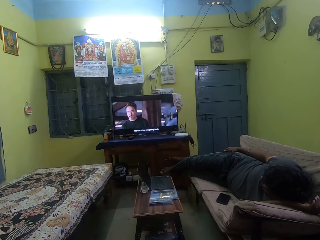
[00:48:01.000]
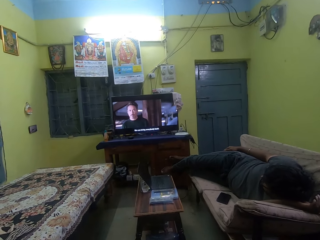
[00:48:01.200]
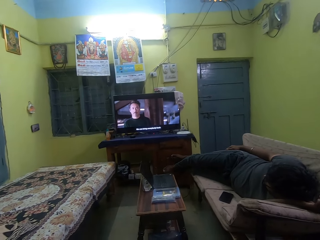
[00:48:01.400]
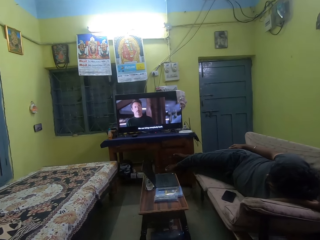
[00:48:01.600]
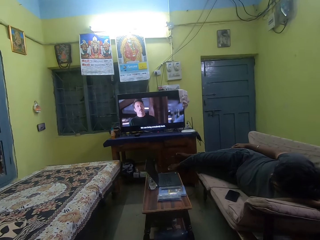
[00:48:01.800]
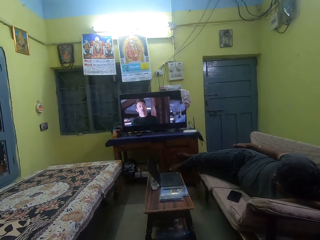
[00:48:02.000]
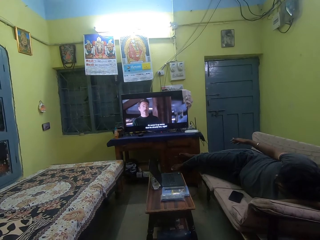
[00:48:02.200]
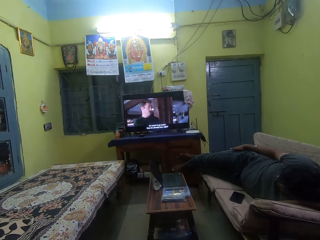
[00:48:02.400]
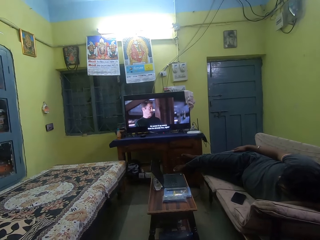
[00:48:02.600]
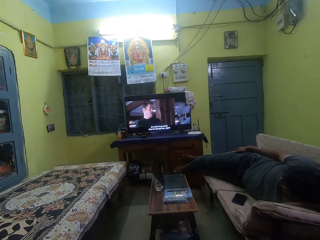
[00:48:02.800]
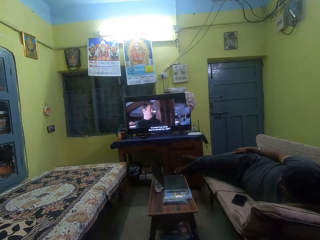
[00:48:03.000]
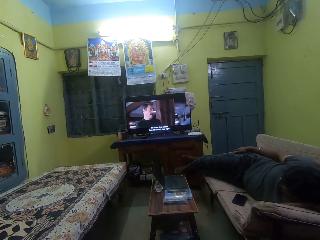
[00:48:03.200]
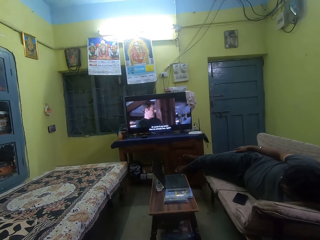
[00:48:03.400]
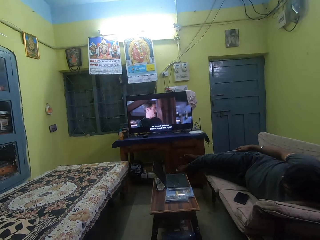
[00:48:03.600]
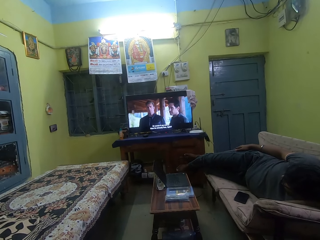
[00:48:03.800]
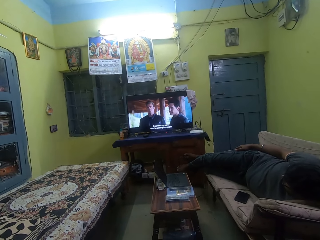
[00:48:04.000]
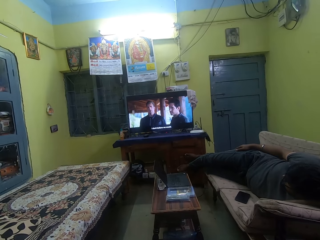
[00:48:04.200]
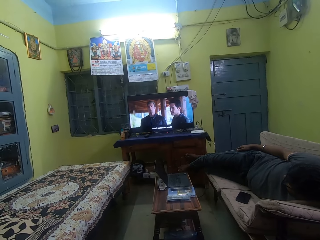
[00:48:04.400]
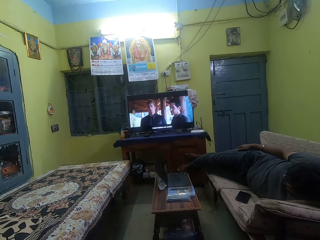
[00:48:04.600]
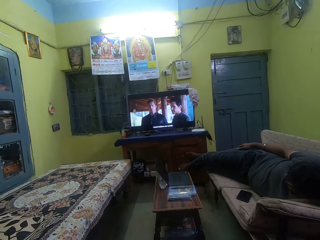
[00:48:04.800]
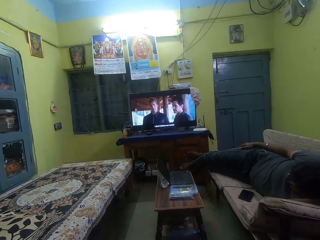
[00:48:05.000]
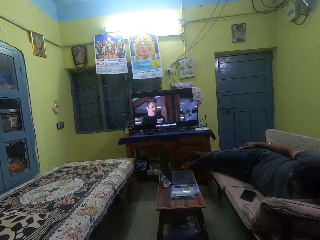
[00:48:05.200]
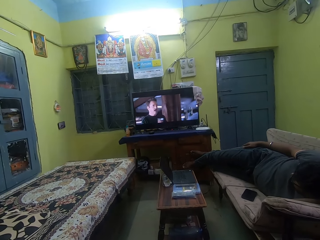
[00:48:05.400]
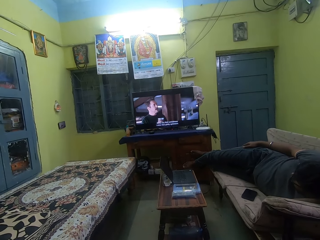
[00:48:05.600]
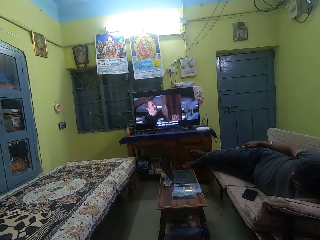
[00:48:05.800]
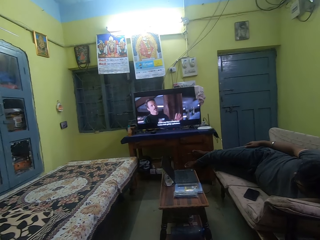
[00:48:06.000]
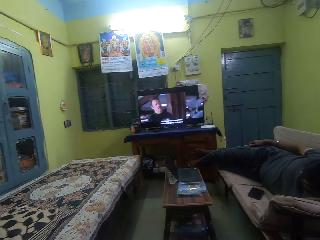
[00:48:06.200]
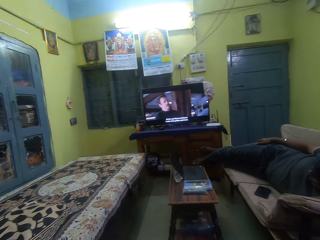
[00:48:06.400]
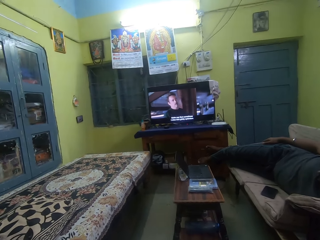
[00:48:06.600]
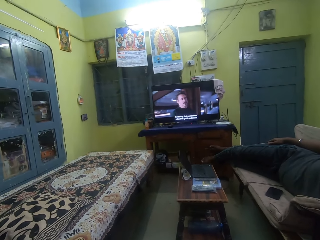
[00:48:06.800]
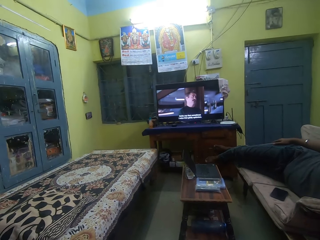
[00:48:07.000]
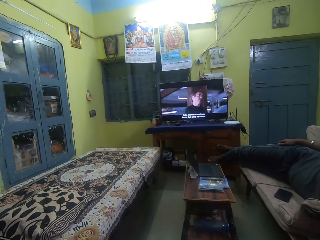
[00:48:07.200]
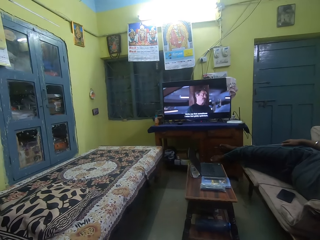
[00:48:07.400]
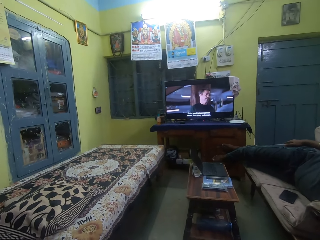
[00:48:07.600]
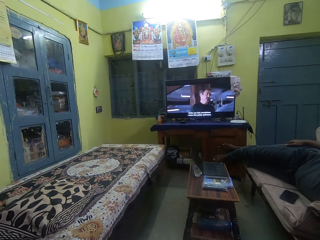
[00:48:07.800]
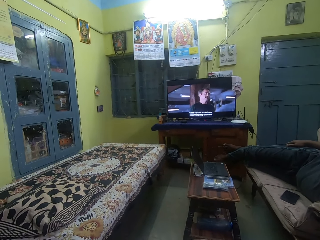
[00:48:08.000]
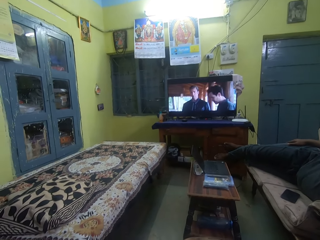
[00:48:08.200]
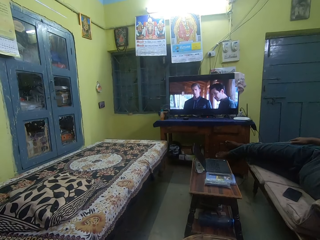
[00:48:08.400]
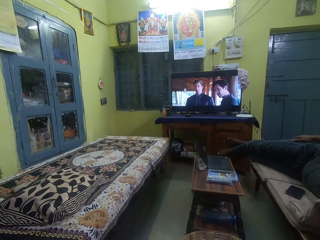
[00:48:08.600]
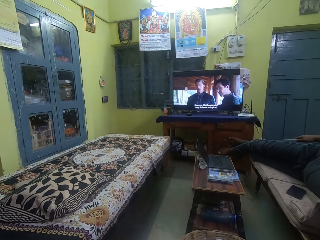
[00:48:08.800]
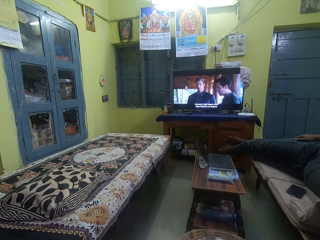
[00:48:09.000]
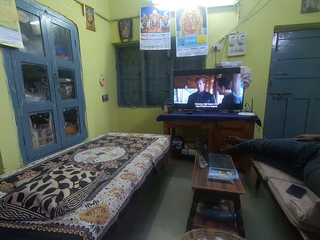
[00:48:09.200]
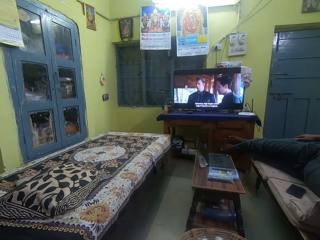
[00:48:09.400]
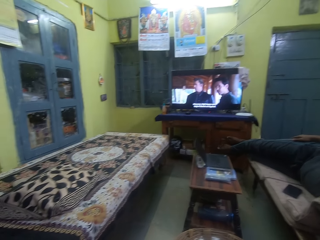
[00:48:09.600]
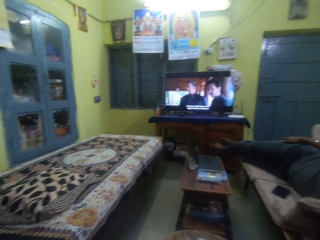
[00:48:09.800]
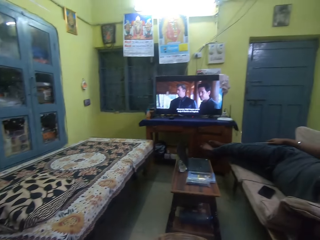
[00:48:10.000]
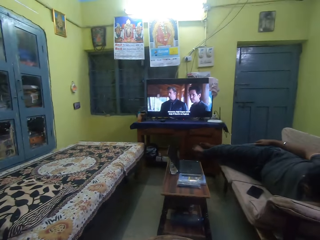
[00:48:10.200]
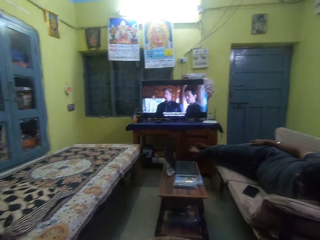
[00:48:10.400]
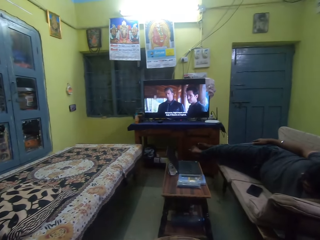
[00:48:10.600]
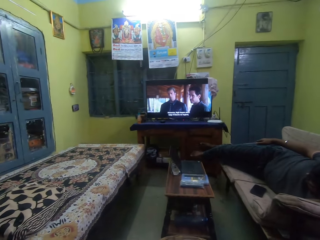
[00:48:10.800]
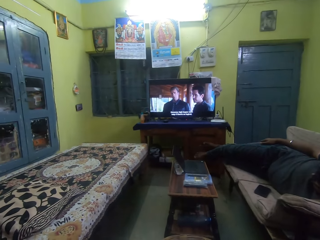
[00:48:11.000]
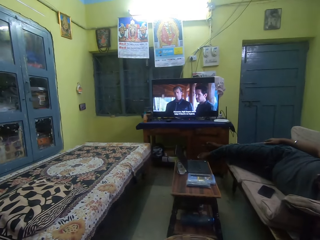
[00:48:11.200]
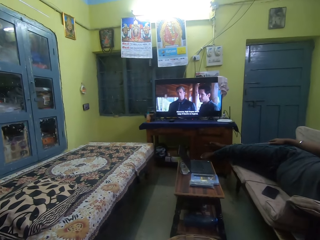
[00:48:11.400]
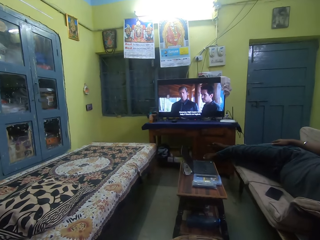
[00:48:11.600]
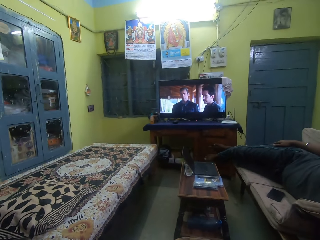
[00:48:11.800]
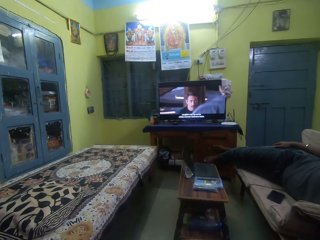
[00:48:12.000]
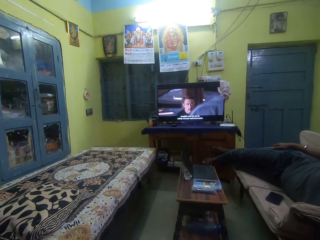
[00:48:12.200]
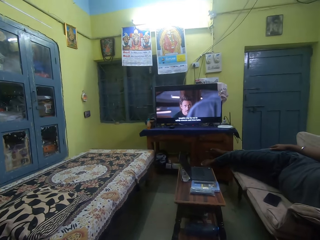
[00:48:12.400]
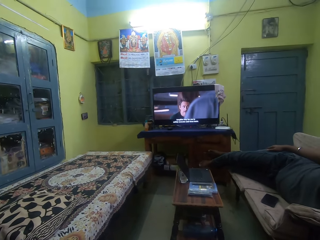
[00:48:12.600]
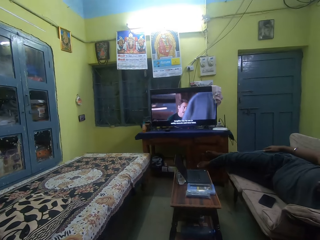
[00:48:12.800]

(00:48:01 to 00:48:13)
The camera wearer watches television.

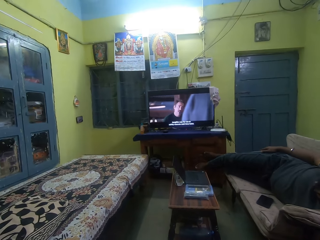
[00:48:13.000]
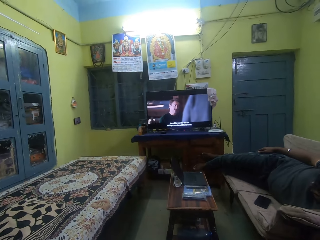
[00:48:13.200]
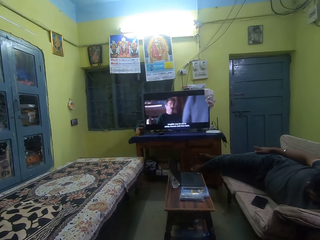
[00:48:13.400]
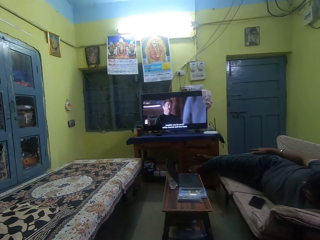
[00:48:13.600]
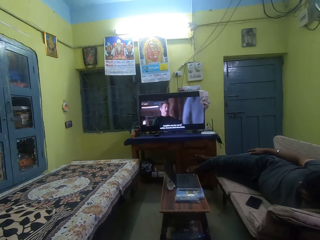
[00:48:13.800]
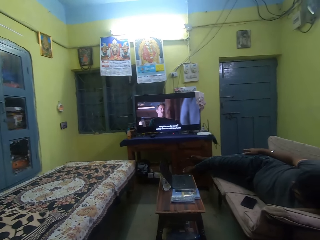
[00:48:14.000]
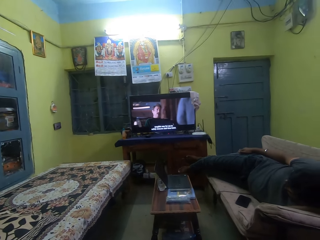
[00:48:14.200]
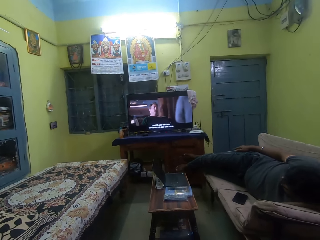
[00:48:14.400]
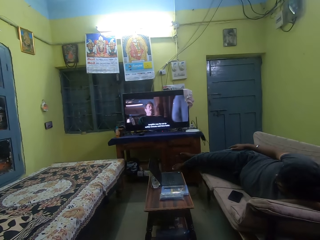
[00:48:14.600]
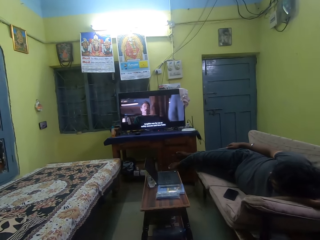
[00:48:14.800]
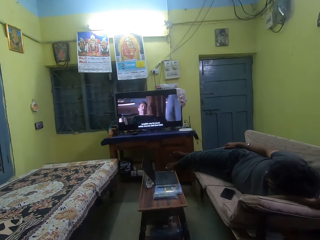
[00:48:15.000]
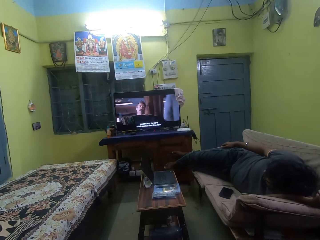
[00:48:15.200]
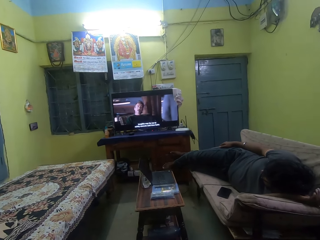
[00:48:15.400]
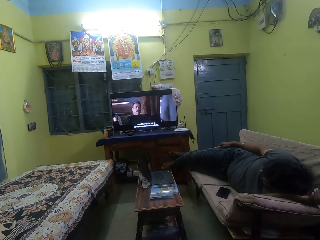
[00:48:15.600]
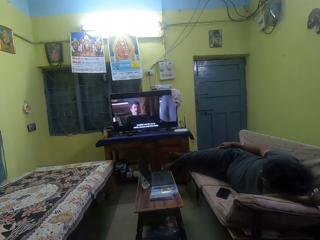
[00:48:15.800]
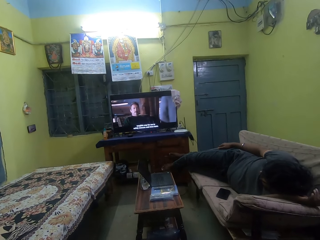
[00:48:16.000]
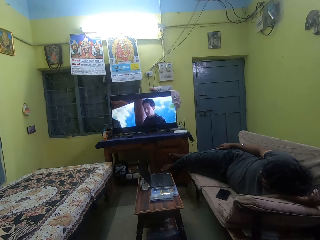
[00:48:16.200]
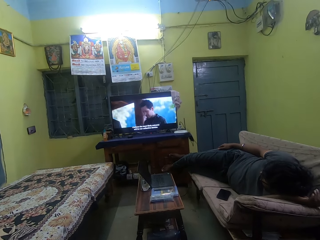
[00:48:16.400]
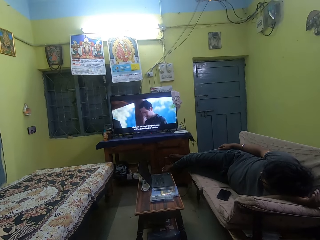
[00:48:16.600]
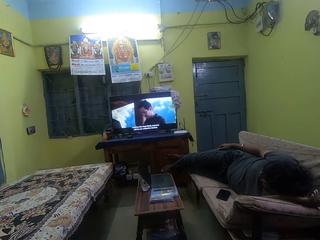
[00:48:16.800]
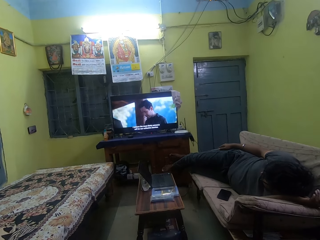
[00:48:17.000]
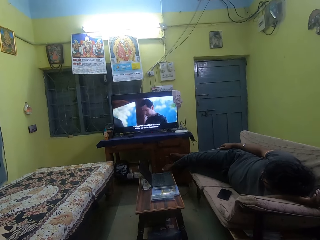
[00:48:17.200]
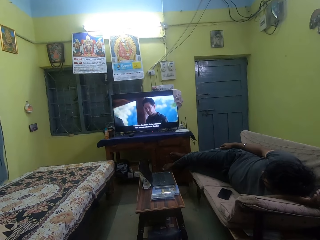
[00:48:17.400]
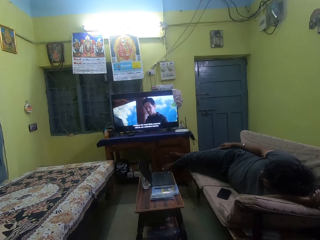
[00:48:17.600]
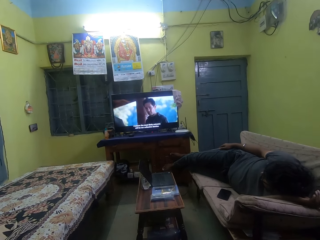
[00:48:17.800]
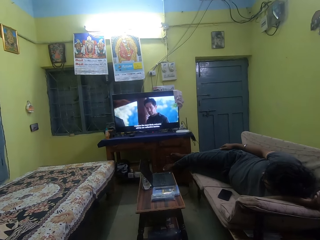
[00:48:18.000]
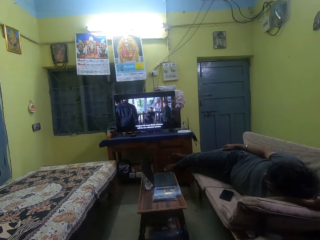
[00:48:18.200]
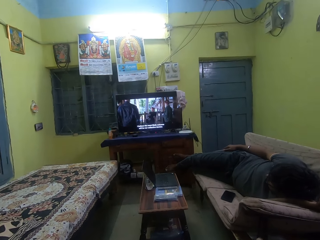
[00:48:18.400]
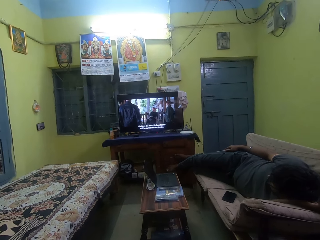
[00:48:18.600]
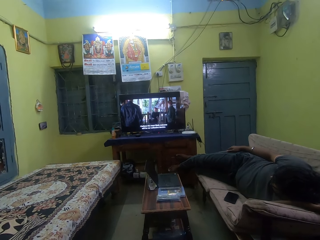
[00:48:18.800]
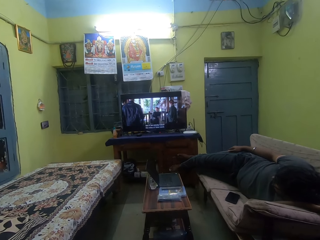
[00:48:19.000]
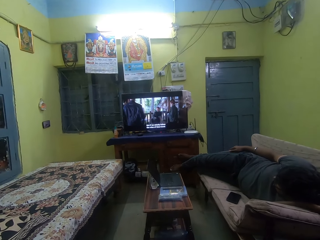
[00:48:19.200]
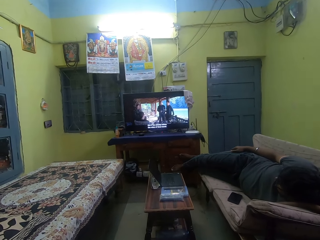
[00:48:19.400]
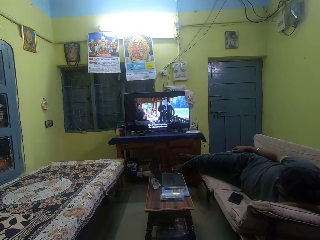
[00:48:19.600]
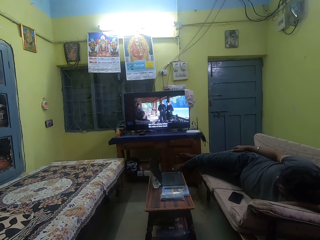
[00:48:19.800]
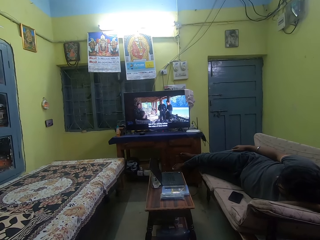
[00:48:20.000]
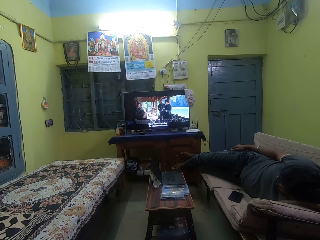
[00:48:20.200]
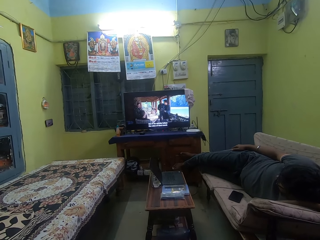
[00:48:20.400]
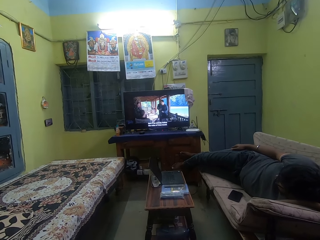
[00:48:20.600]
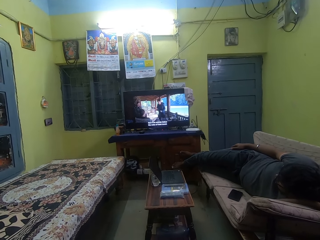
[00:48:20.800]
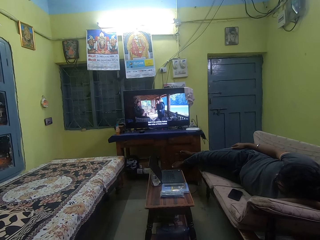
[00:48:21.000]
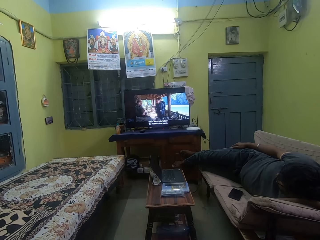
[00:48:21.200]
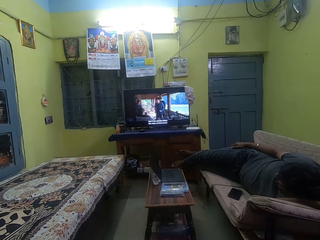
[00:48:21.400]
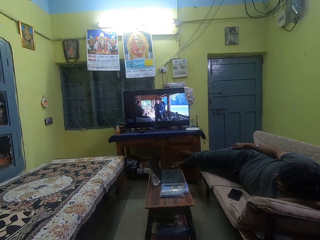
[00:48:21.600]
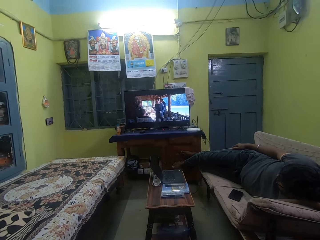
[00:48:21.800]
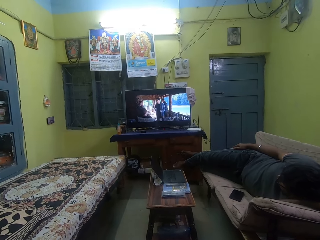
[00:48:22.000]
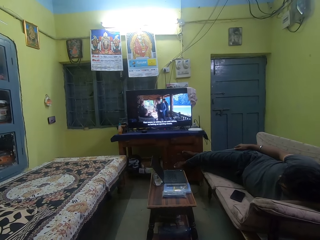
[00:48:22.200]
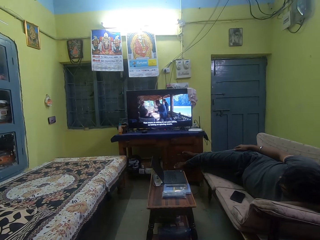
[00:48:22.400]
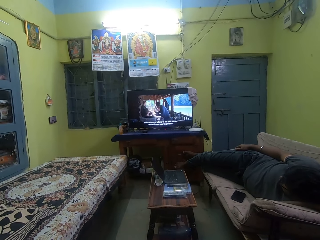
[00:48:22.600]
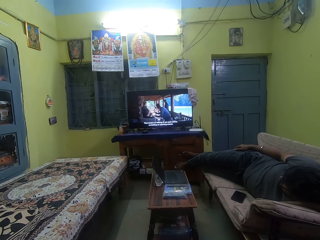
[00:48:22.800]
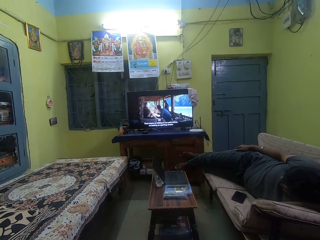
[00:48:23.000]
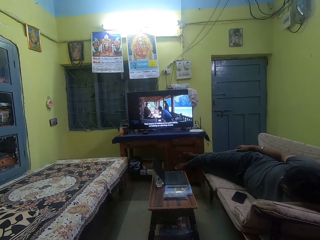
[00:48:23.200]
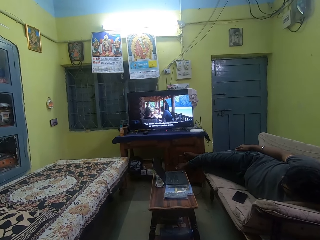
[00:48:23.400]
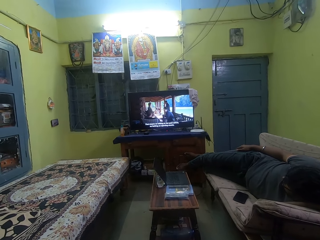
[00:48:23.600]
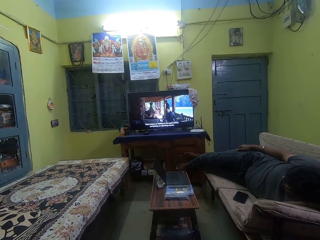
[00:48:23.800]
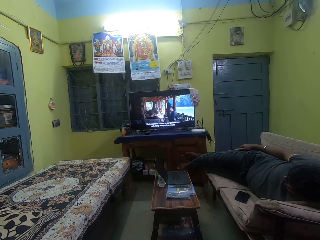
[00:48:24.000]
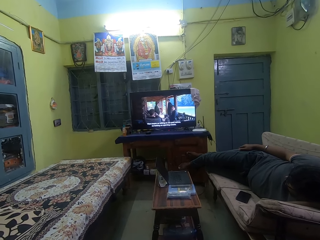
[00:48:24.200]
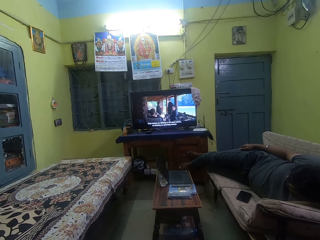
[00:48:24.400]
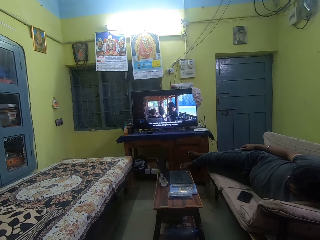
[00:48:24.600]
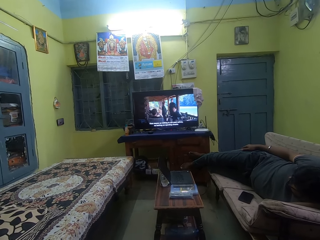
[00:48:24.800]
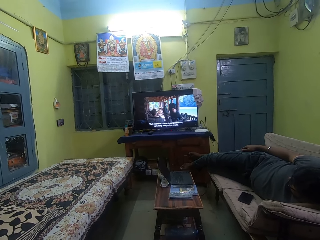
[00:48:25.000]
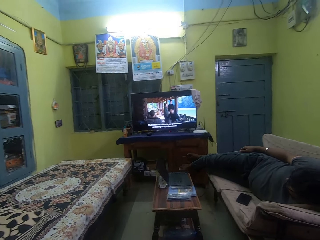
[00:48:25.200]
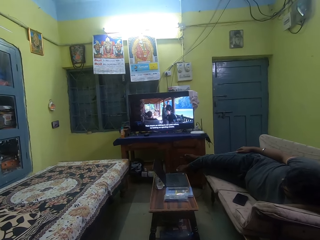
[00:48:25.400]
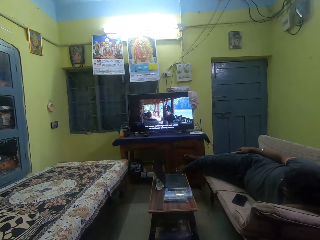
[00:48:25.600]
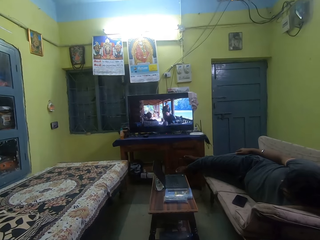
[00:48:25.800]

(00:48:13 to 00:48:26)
The camera wearer watches television. They watch television again.
